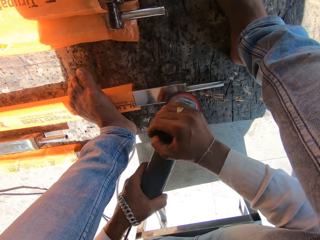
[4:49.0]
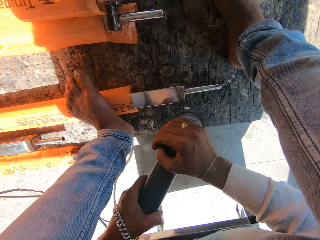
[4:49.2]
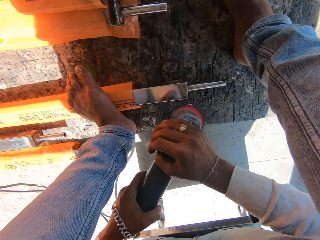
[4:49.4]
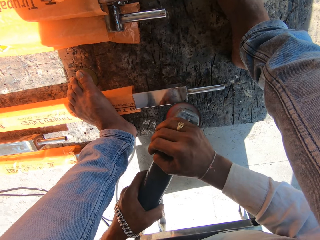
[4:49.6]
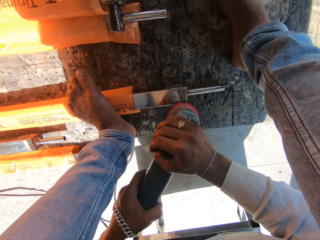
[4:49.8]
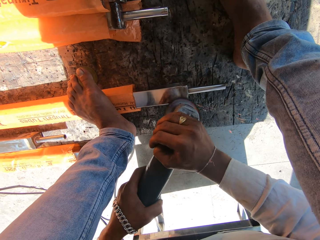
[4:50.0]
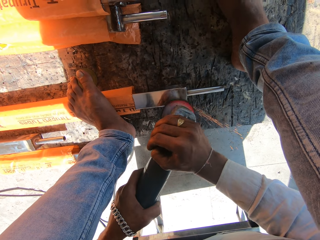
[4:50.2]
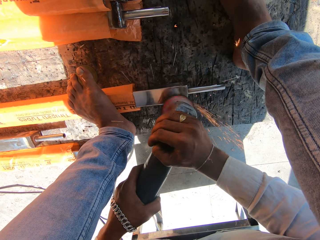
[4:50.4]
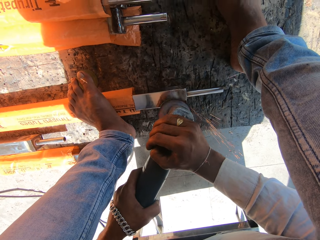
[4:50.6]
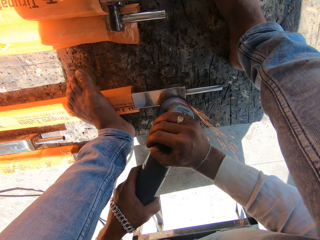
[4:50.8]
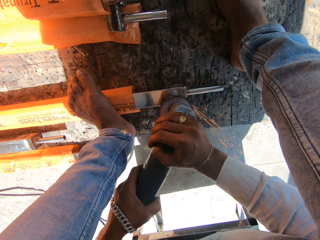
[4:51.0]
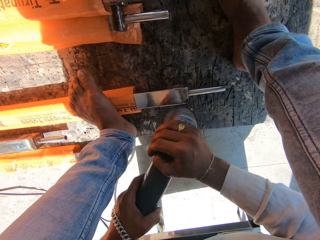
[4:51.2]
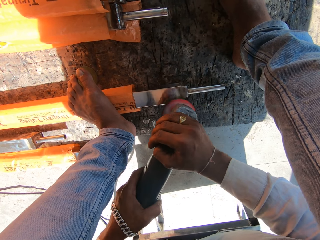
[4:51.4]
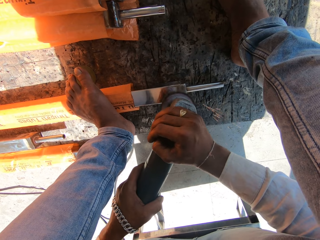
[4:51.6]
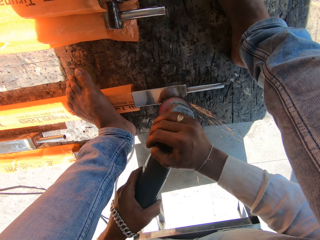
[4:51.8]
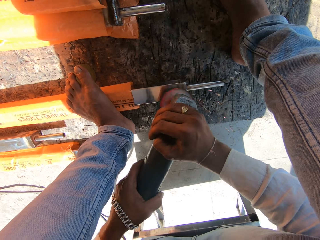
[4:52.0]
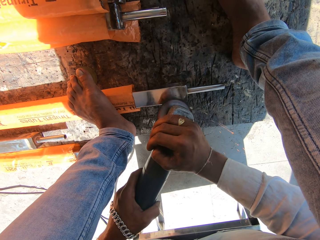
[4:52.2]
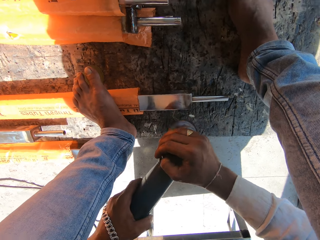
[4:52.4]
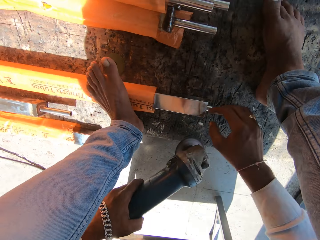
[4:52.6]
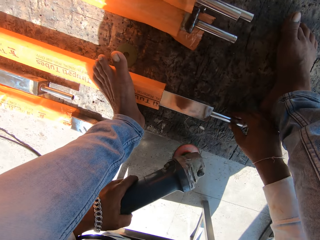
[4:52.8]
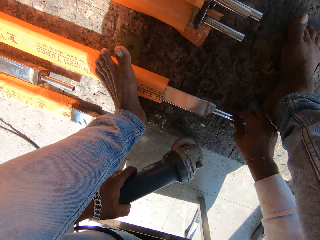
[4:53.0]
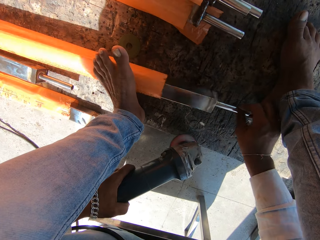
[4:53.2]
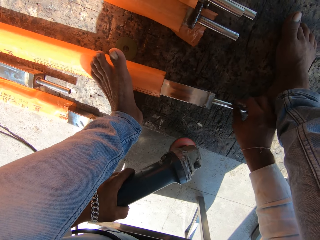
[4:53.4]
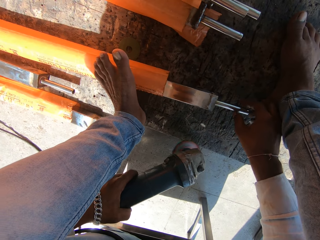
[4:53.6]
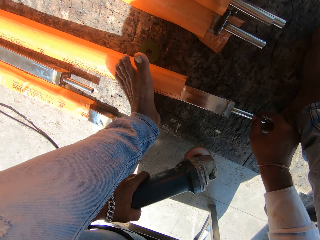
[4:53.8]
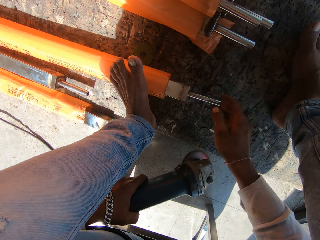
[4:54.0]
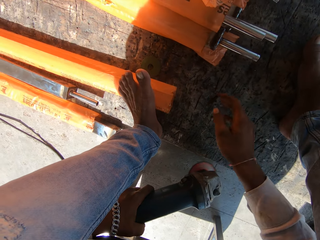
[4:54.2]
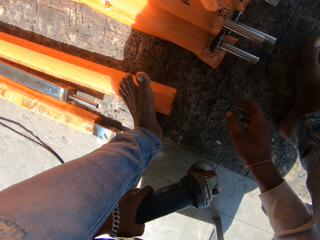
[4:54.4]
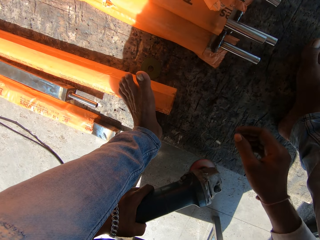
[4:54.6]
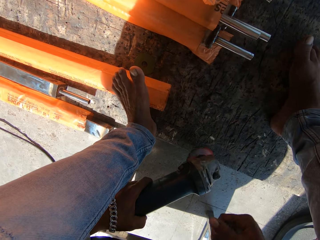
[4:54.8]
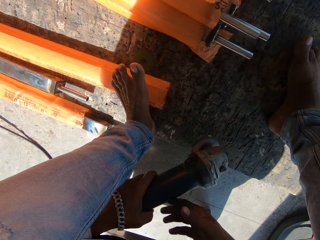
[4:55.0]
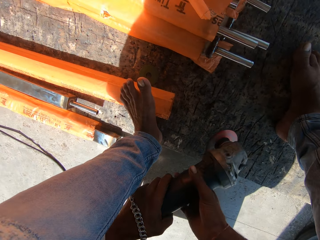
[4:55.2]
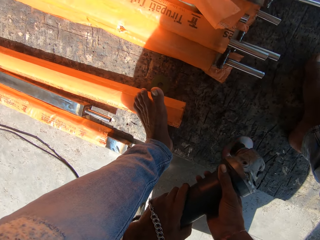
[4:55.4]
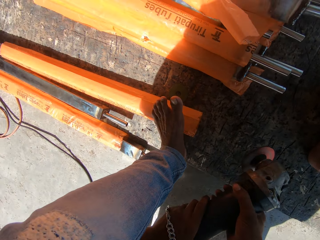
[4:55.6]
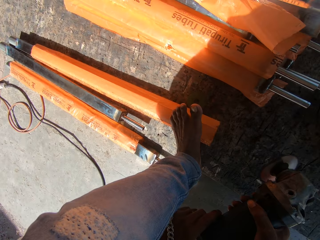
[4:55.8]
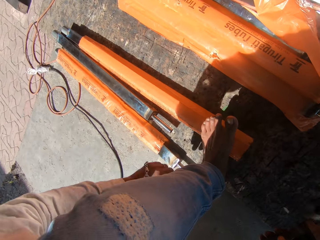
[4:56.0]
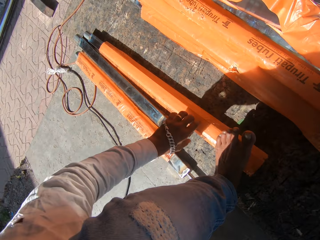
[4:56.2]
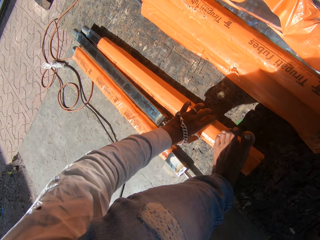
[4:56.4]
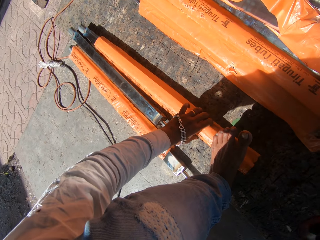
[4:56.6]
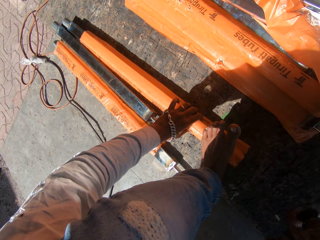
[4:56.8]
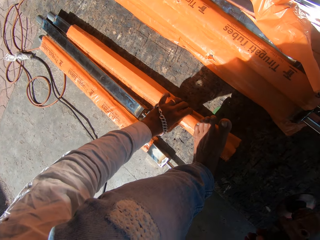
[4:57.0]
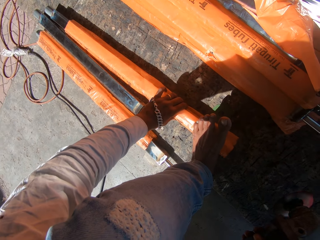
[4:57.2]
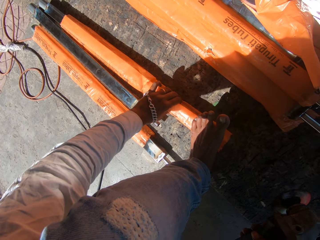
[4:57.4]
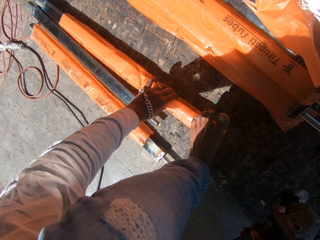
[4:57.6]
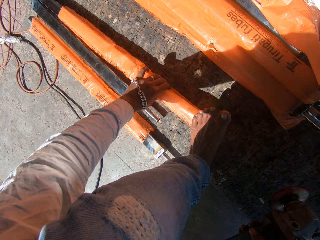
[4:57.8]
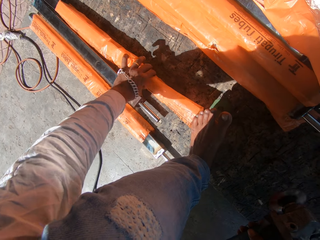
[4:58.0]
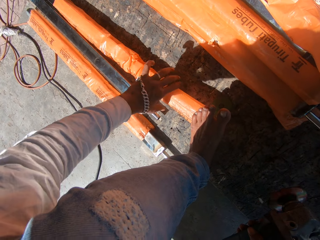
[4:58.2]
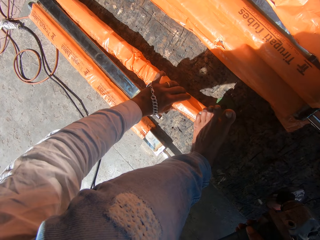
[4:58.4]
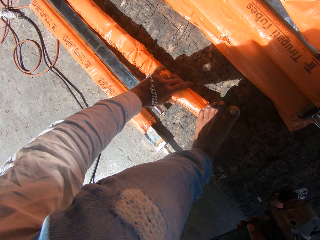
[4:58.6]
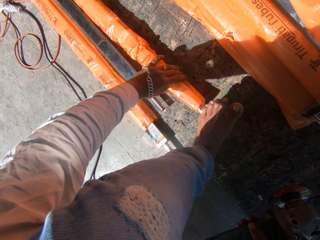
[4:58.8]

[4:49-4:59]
The camera wearer holds the angle grinder with his left hand. He moves the metal tube on the floor with his right hand. He pushes the metal tube into its protective wrap on the floor with his right hand. He looks around. He passes the angle grinder from his left hand to his right hand. He adjusts the protective wrap on the metal tube with his left hand. He removes the tirupati tubes from the casing.

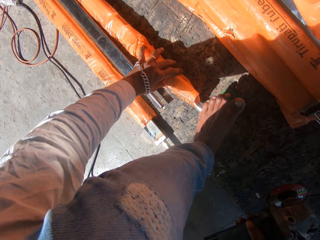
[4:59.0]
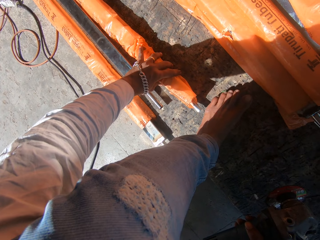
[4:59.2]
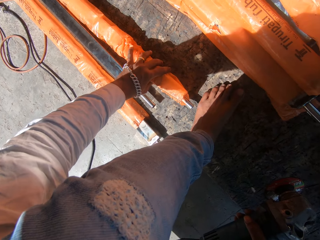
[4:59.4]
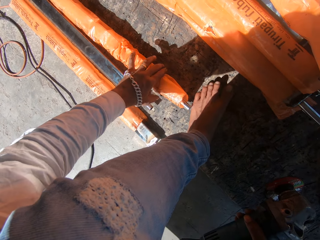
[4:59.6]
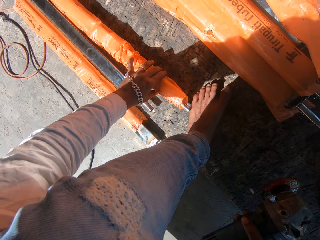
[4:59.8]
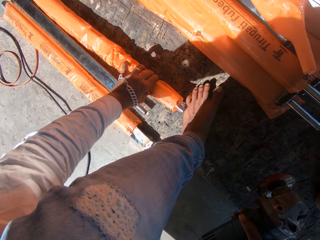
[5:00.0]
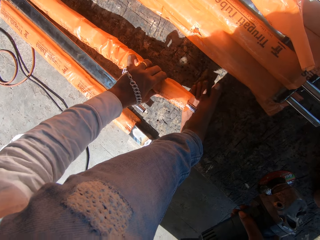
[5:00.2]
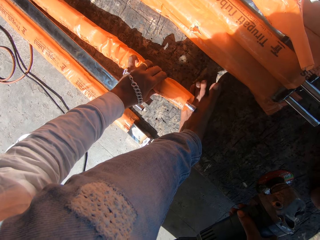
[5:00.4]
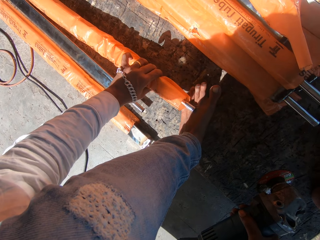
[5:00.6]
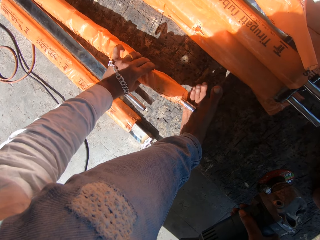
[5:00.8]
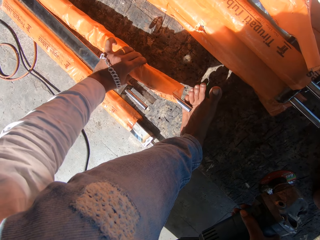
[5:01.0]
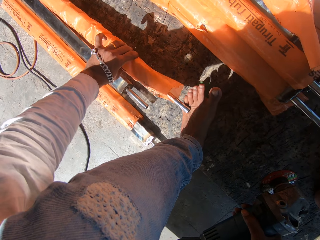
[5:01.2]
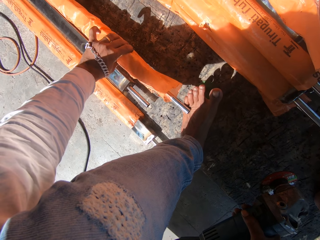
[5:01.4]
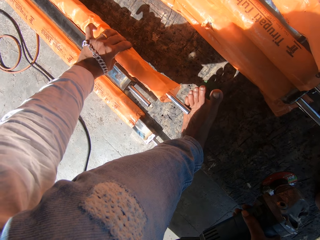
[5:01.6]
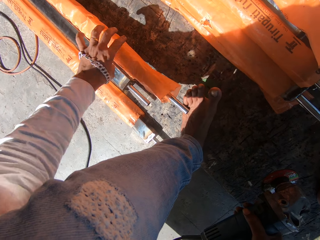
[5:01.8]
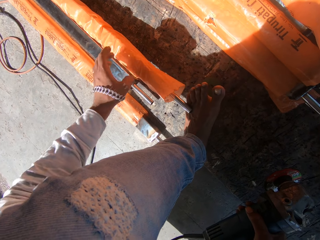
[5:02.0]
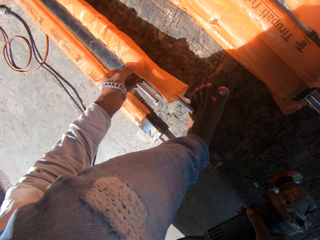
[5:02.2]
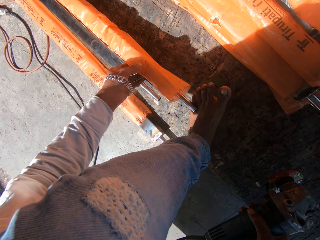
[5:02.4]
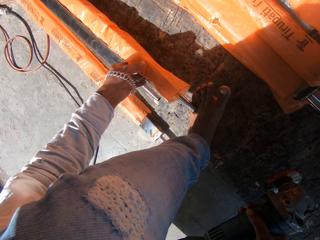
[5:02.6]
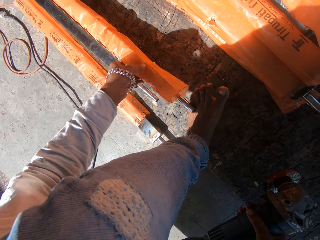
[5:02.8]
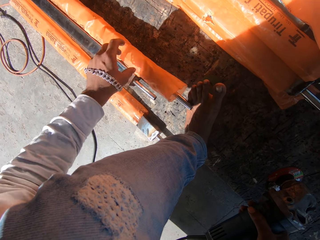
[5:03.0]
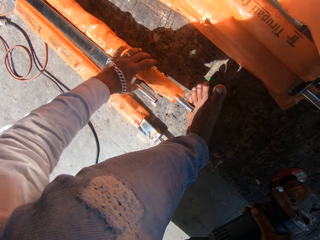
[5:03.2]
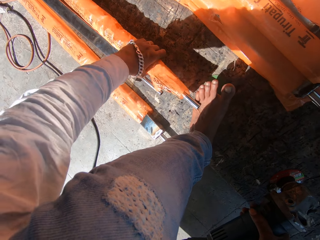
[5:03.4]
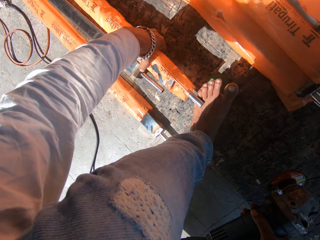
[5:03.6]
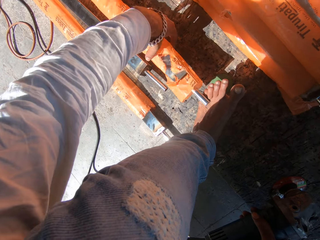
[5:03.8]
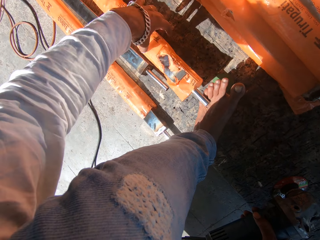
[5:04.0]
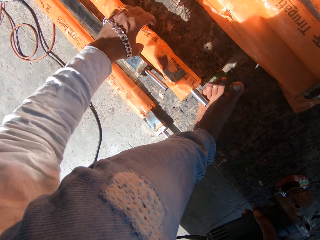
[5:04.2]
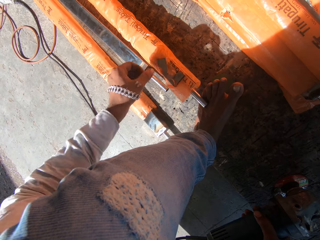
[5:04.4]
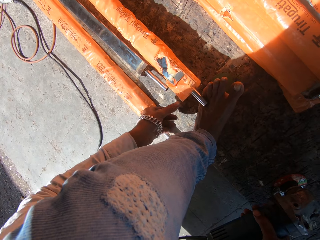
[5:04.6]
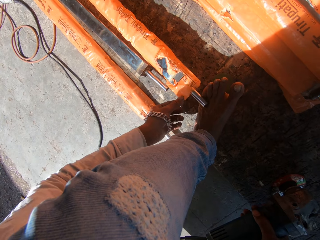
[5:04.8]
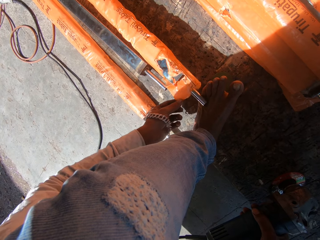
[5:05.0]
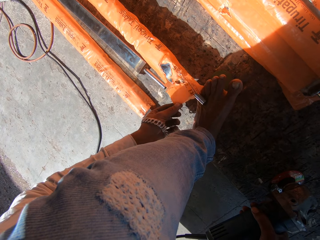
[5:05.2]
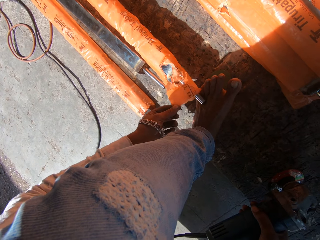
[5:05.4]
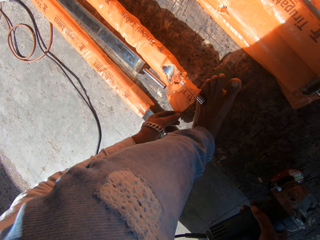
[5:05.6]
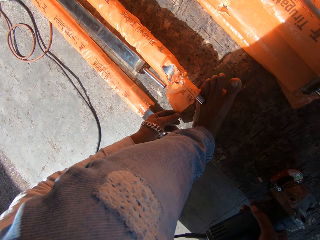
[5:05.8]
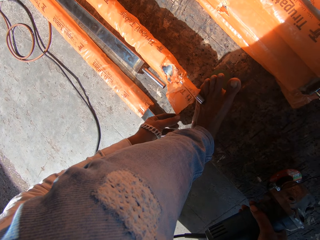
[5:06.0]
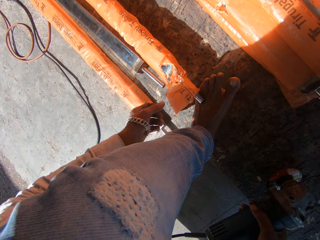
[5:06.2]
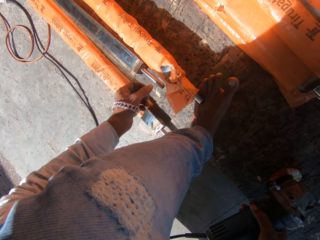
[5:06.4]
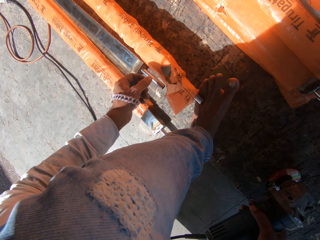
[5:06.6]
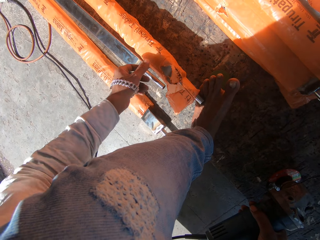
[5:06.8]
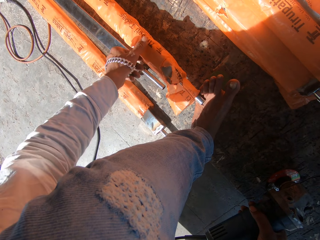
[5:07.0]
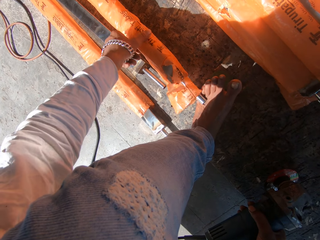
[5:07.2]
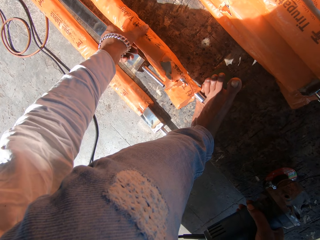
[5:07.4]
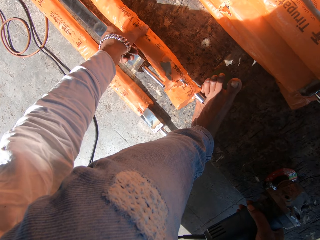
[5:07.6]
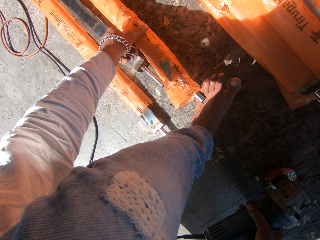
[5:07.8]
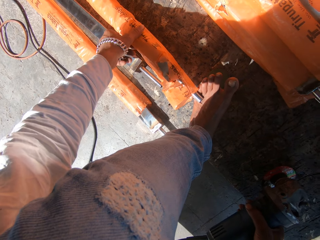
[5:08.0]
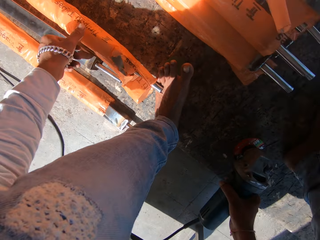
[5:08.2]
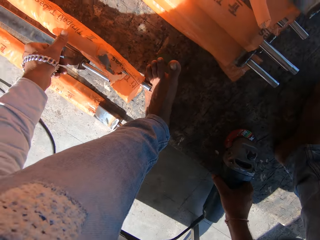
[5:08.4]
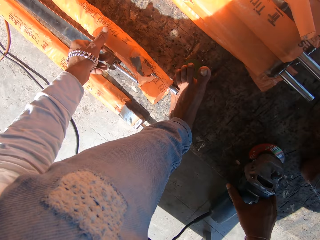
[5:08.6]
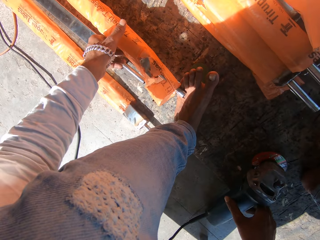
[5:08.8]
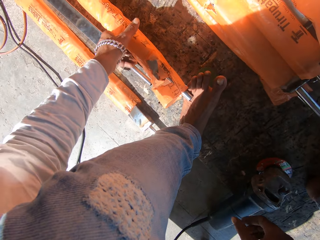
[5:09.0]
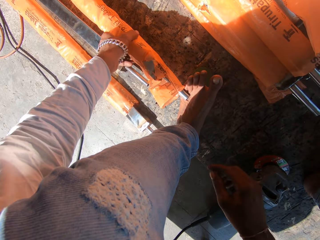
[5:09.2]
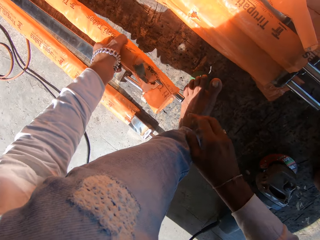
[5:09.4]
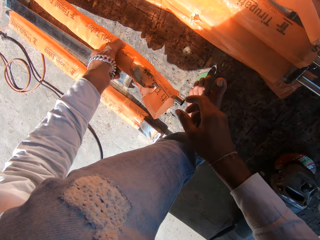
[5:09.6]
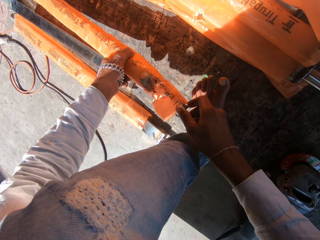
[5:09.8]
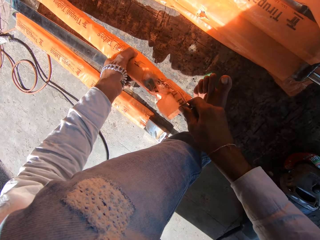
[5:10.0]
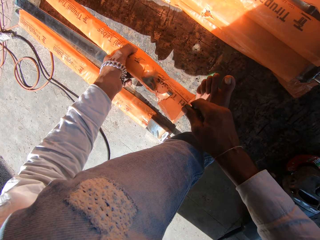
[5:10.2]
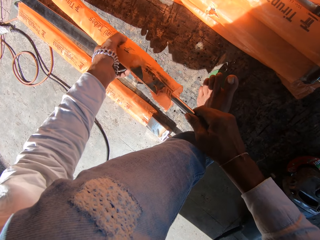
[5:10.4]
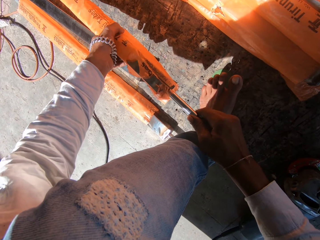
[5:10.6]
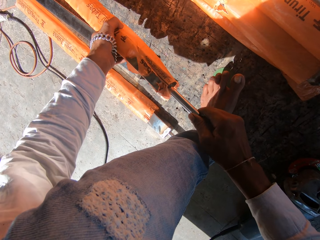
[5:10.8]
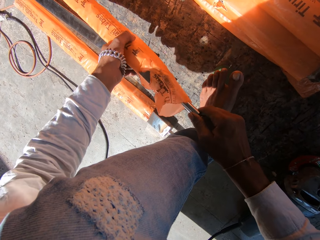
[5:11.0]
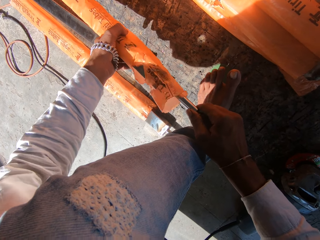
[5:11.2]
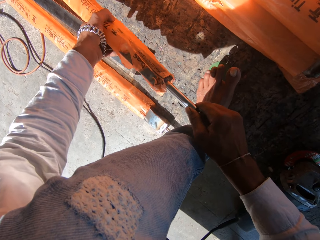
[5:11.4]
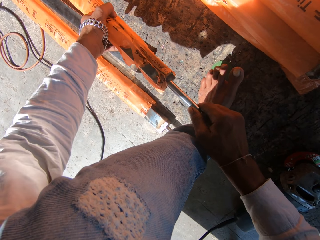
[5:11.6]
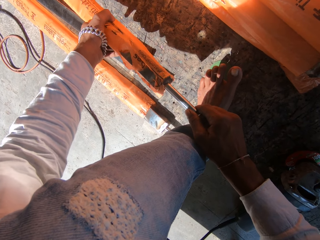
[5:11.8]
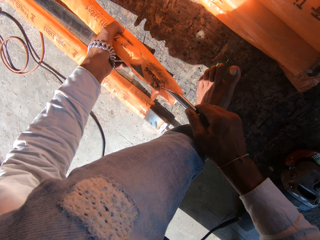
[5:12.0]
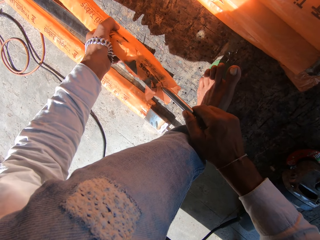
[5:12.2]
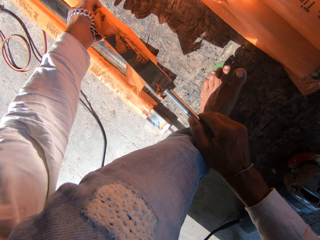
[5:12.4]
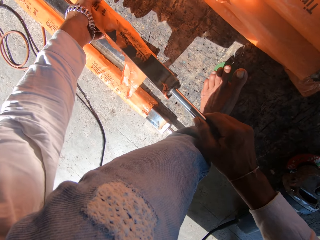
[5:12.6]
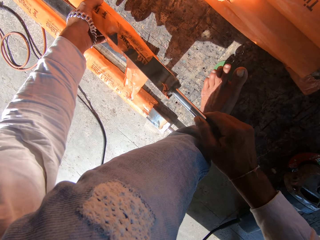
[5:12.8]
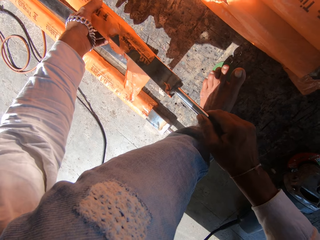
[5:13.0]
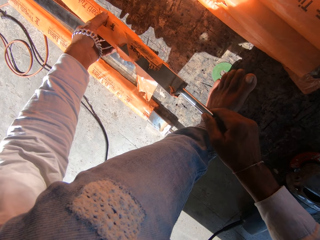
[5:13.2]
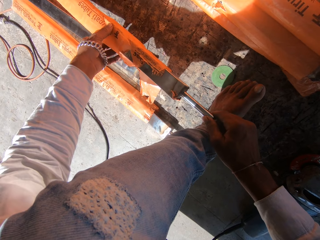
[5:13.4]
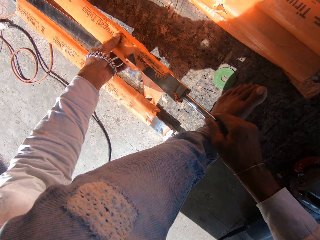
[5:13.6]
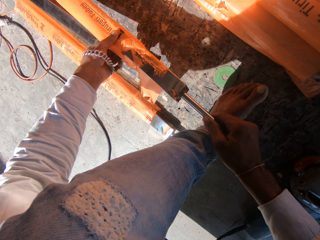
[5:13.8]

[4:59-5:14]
The camera wearer lifts the metal tube from the floor with his left hand. He drops the metal tube on his left foot with his left hand. He adjusts the protective wrap on the metal tube with his left hand. He adjusts the metal tube on his leg with his left hand. He adjusts the protective wrap on the metal tube with his left hand. He drops the angle grinder on the floor with his right hand. He picks up the metal tube from the floor with his left hand. He pulls the metal tube out of the protective wrap with his right hand. He moves the protective wrap on the metal tube with his left hand.
